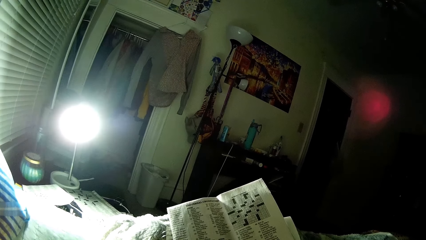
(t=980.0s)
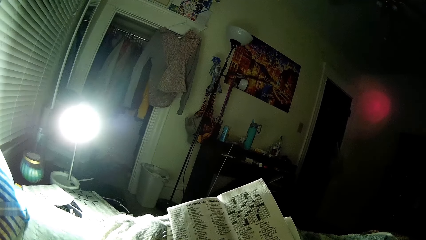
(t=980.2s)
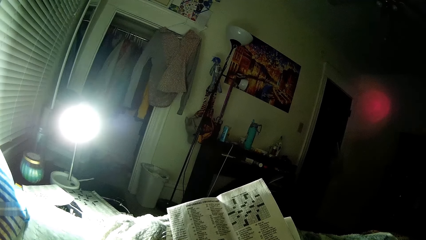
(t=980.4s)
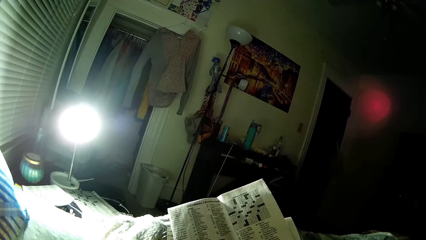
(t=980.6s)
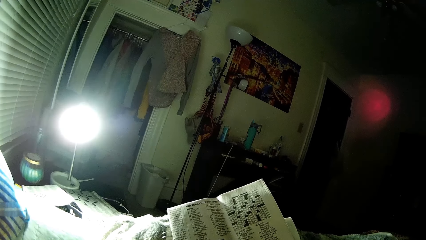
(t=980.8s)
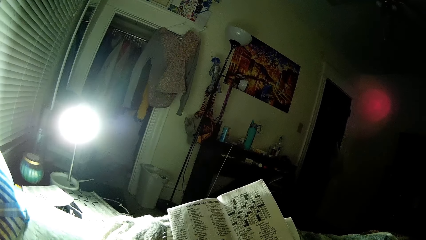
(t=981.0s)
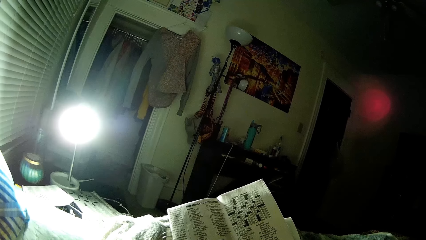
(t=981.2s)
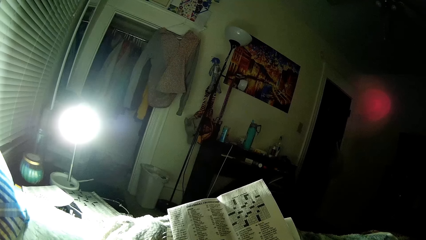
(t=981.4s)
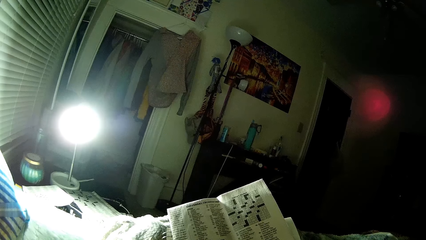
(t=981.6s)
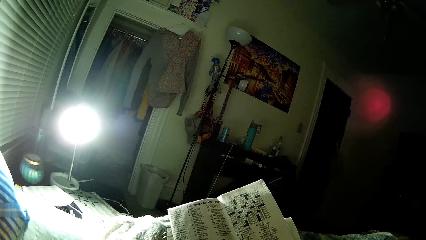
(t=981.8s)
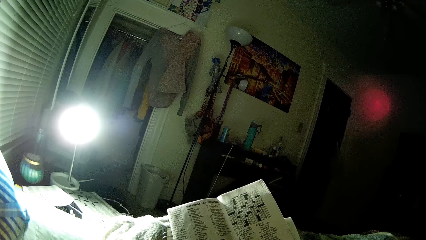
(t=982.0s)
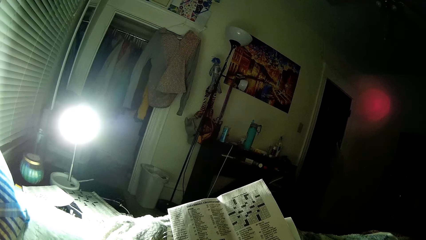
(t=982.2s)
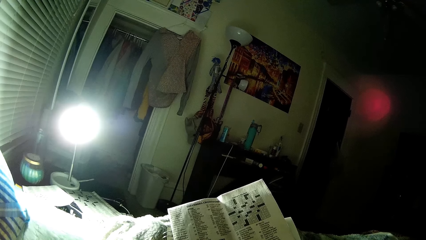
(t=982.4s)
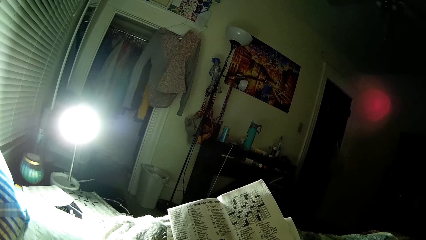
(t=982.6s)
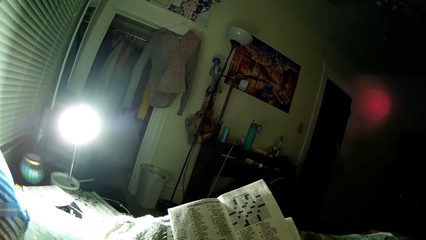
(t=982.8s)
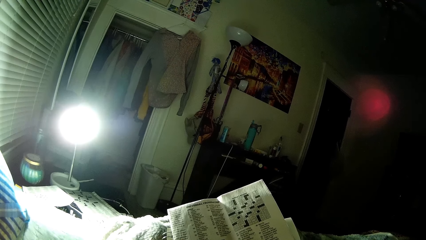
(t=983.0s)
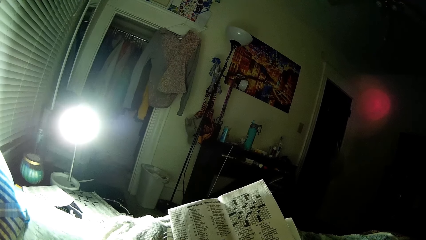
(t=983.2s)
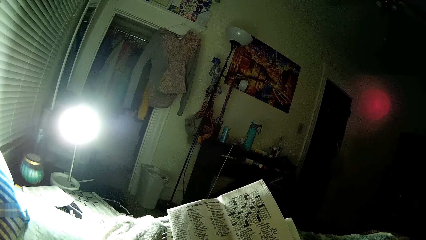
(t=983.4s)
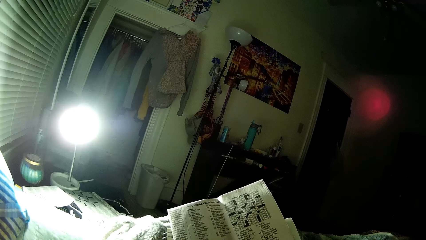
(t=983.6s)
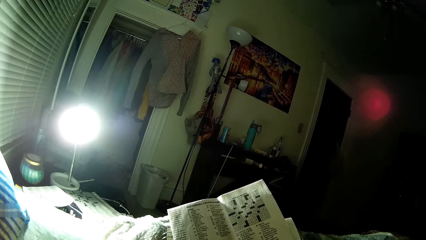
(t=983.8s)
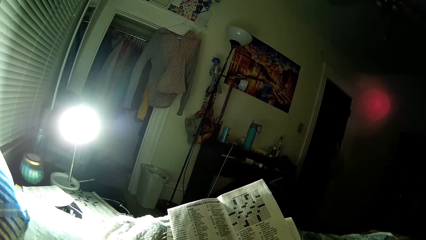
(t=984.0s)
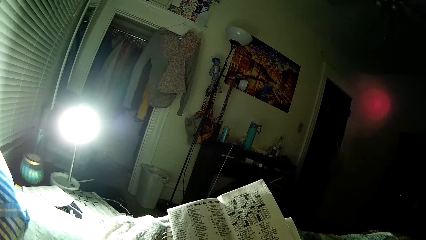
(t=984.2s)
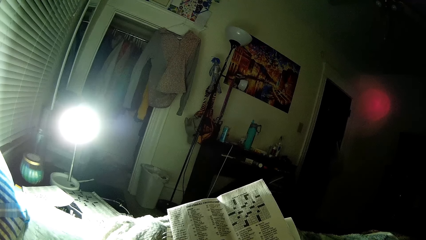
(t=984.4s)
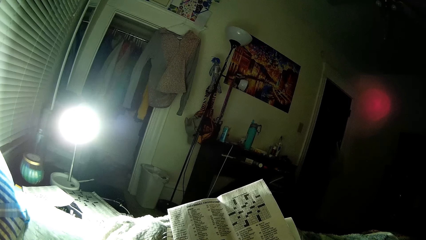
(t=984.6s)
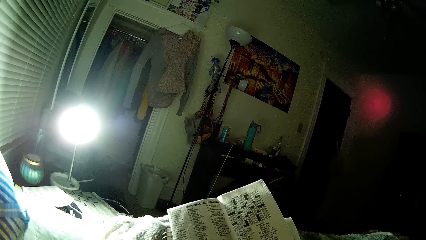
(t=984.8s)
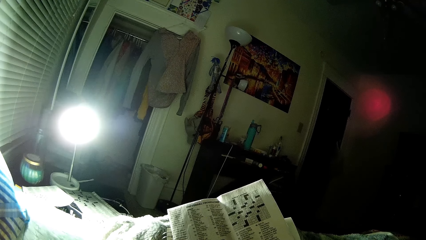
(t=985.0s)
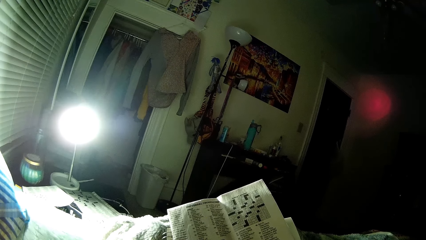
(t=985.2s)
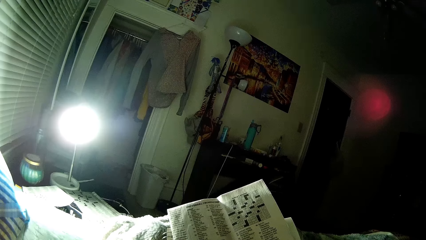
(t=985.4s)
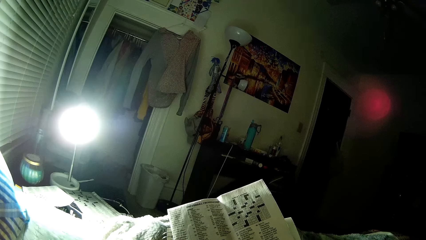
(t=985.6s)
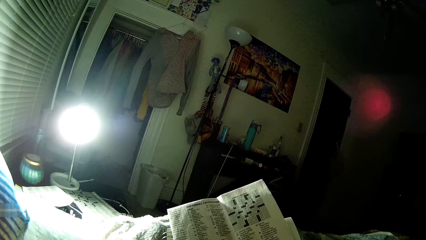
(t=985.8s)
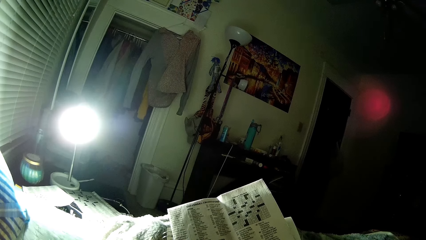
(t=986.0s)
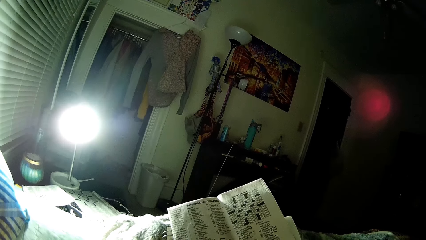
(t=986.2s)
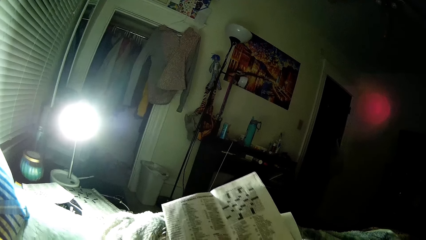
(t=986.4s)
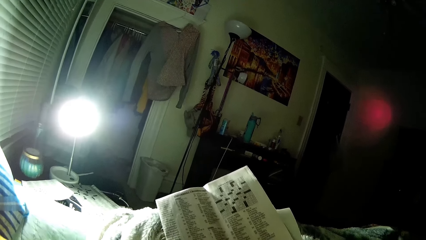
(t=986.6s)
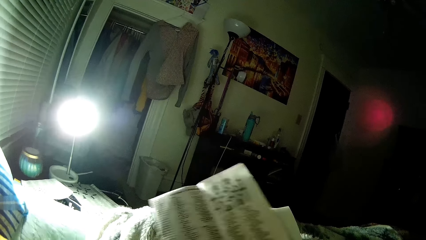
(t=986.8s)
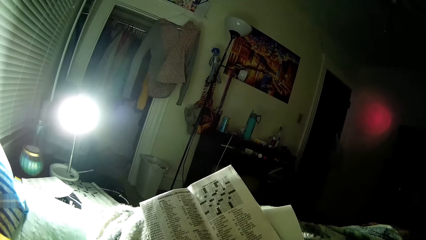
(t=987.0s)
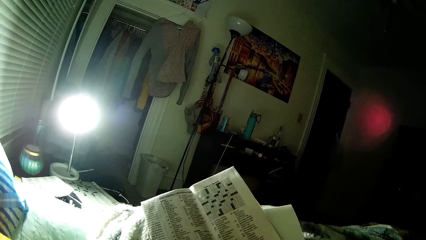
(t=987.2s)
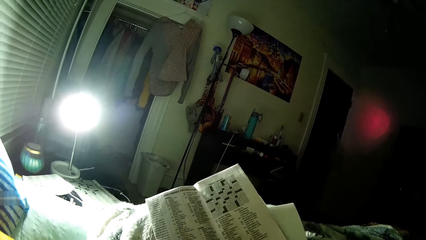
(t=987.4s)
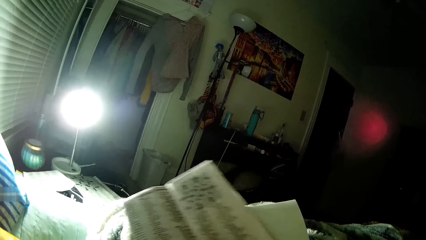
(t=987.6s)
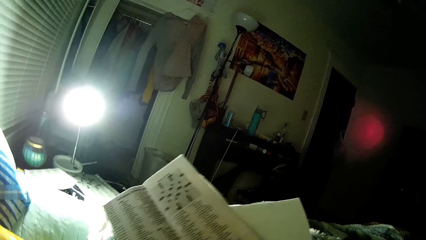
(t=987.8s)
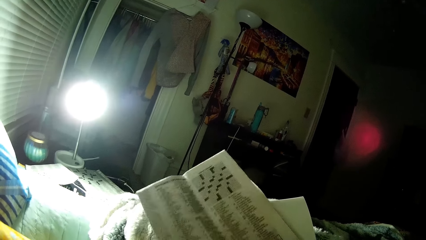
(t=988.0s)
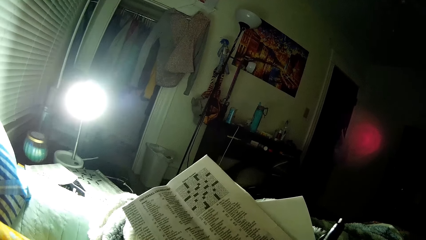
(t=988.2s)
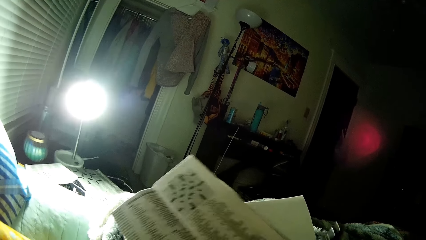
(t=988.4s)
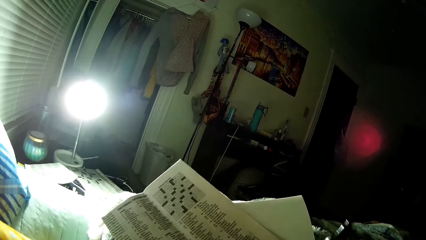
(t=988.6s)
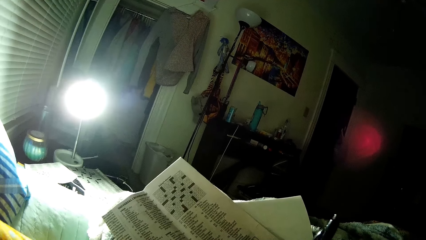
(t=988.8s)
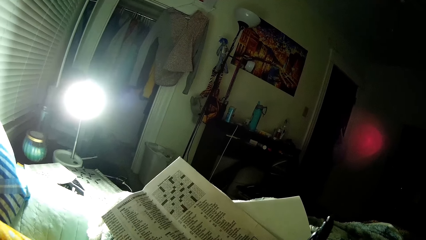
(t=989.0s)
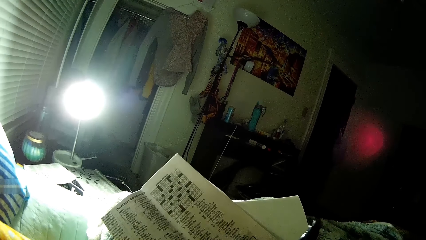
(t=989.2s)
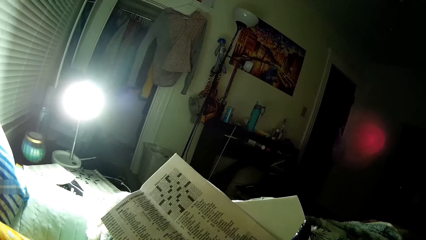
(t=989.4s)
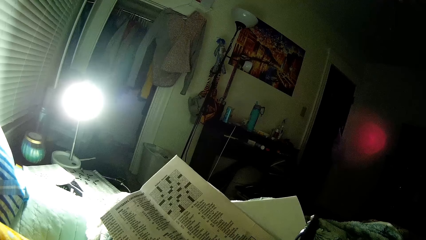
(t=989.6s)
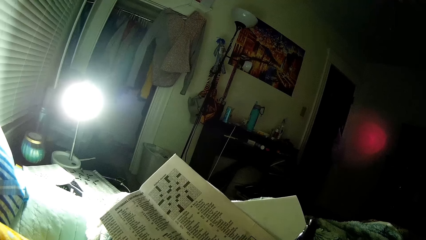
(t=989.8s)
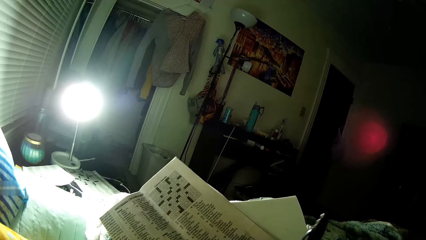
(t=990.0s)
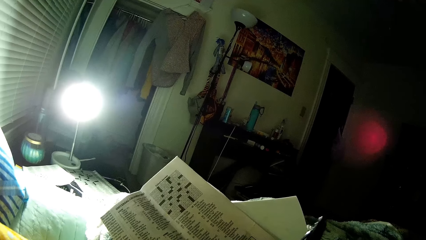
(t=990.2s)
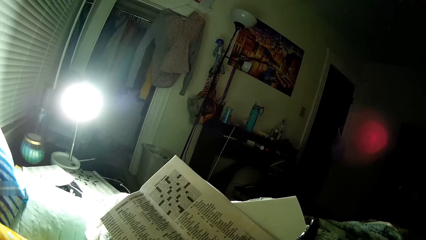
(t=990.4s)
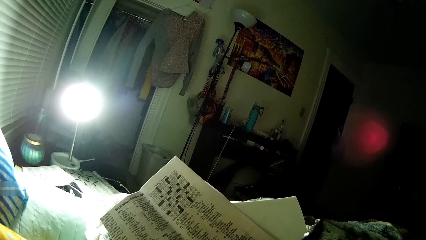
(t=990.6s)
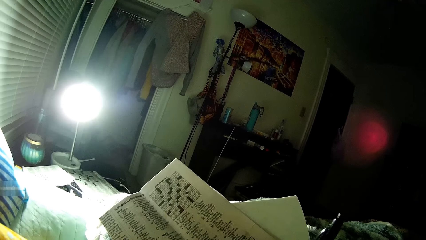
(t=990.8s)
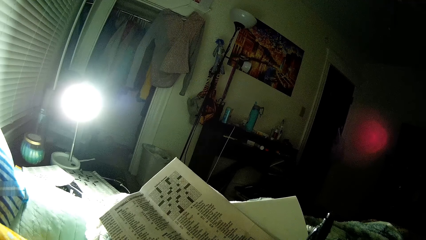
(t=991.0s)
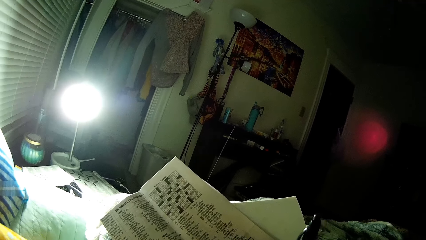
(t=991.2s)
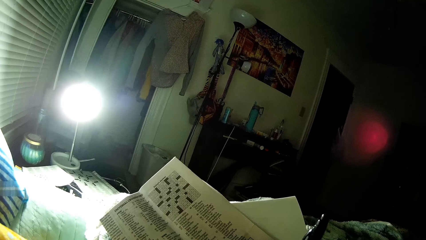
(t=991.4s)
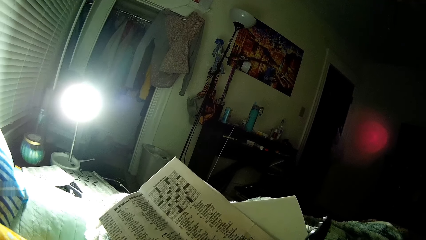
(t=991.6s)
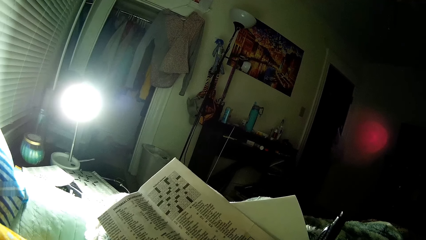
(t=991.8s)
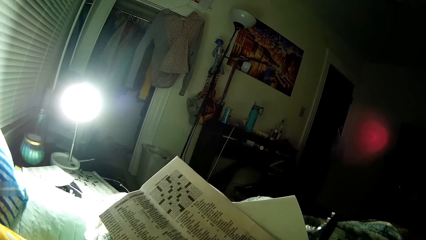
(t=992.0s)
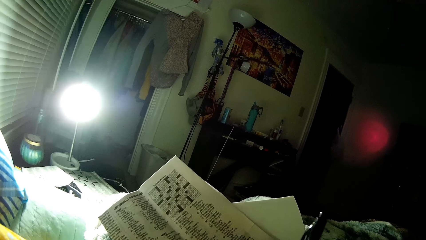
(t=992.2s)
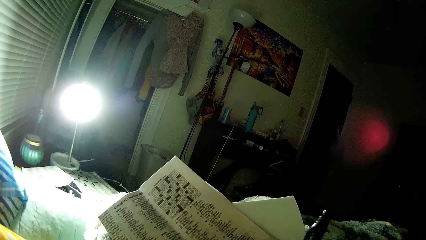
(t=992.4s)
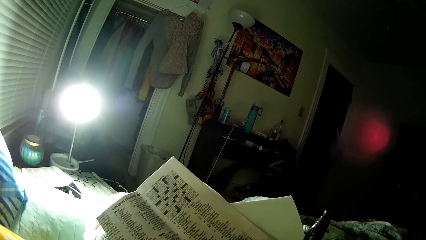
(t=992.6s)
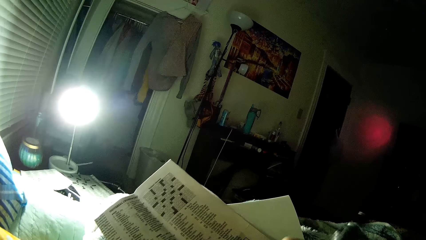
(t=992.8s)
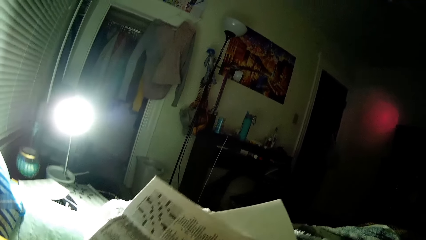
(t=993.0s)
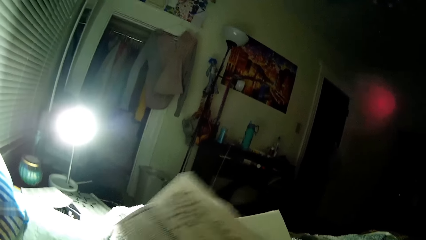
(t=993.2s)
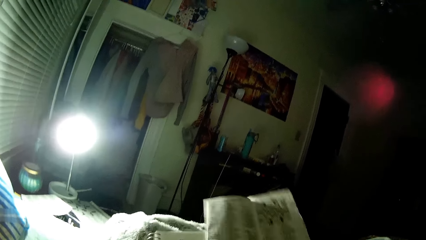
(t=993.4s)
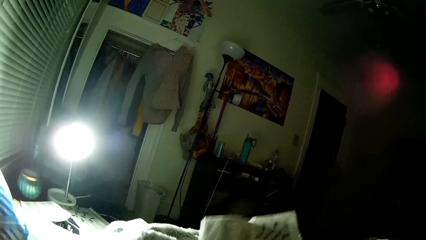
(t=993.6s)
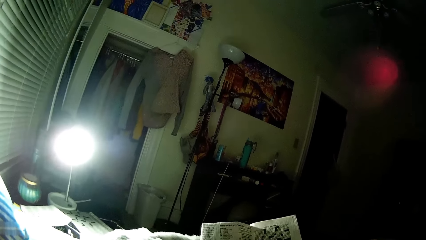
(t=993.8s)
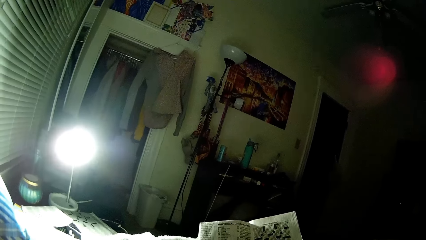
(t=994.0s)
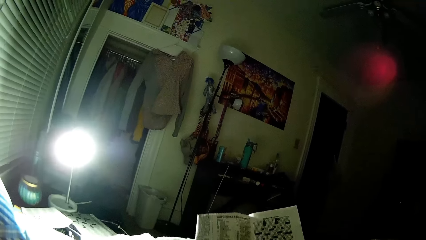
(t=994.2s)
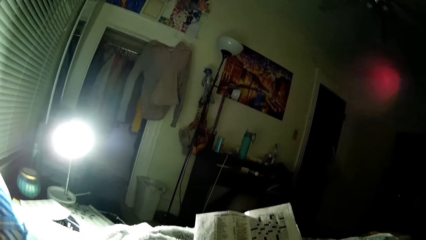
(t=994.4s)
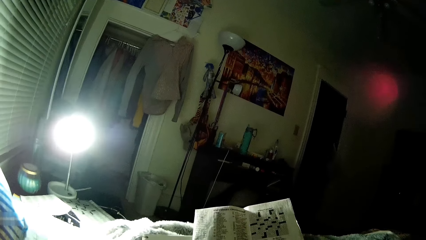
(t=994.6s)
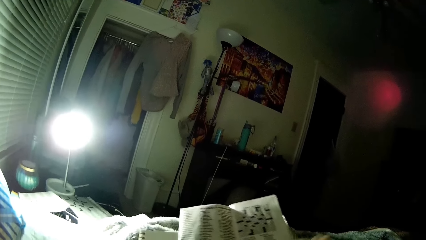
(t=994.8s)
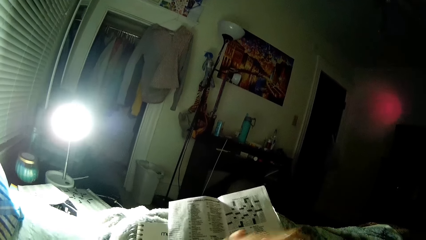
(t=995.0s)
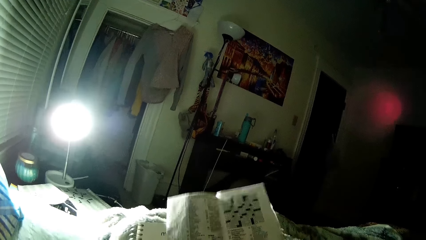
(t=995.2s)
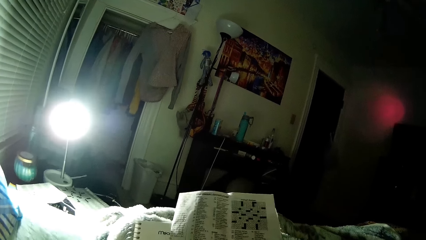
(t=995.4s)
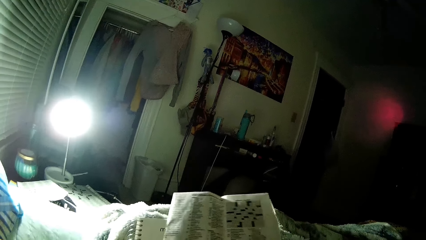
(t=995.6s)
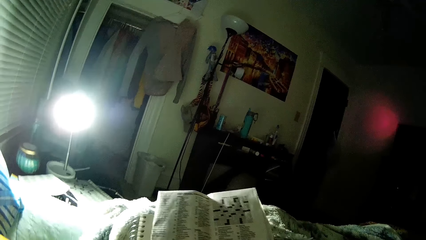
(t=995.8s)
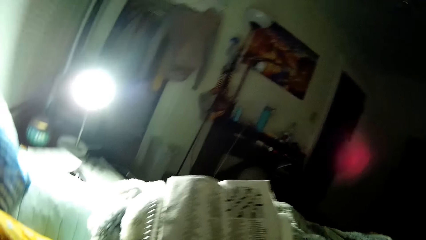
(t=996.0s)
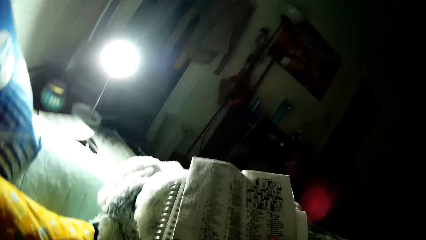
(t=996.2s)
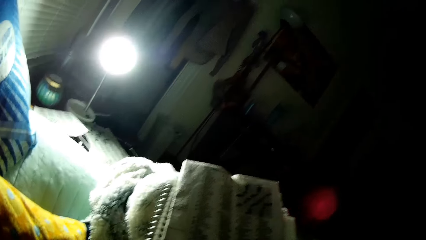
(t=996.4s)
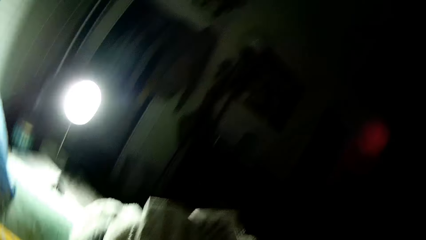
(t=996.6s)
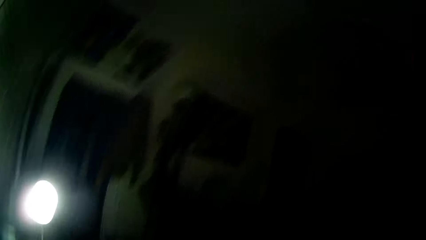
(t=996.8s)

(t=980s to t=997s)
The camera wearer peruses a newspaper. They move the newspaper. They do something with a pen. They move the newspaper. They move a hand.
